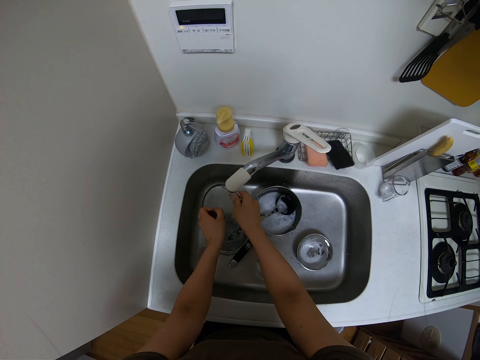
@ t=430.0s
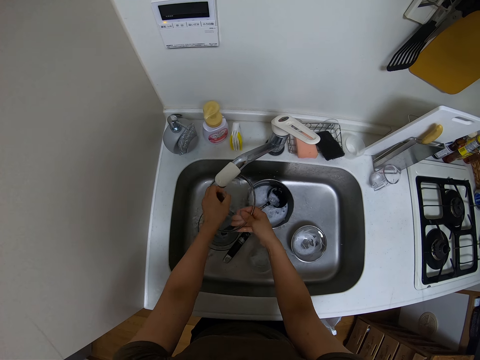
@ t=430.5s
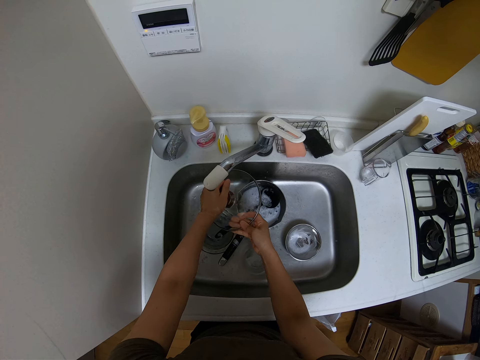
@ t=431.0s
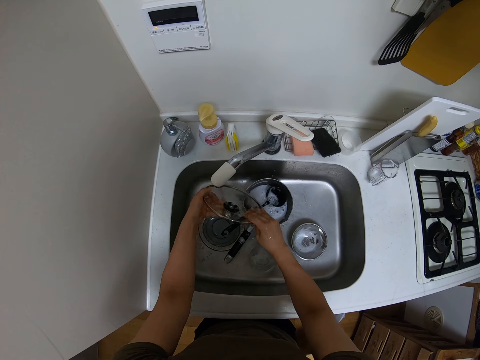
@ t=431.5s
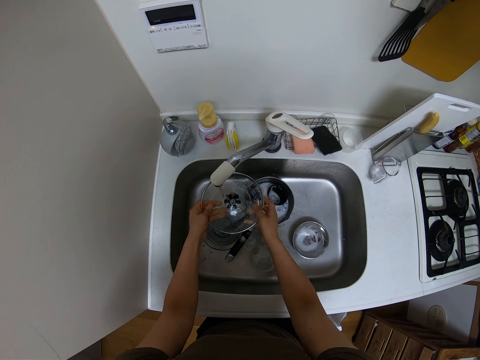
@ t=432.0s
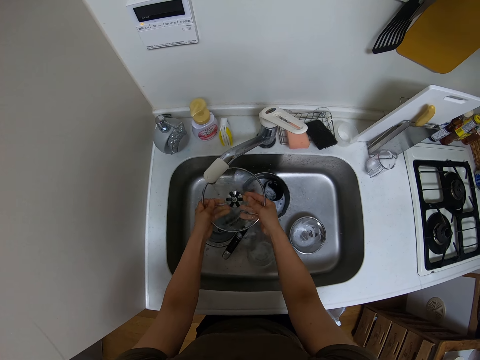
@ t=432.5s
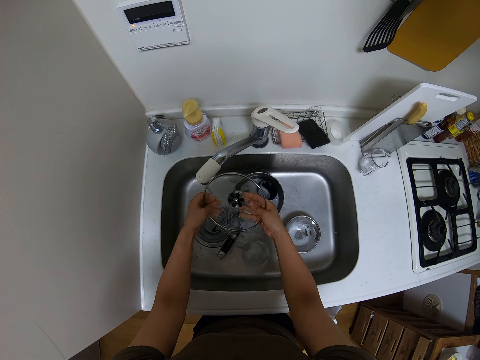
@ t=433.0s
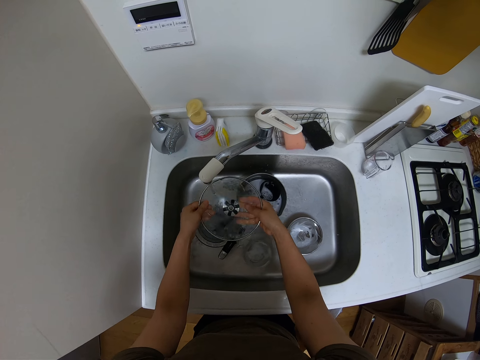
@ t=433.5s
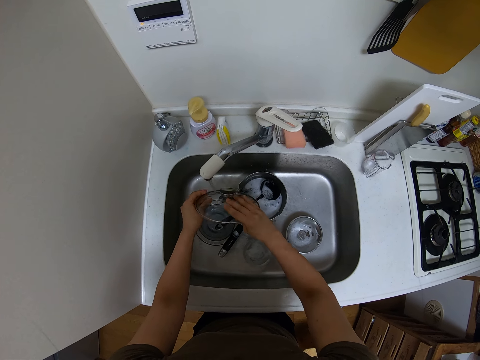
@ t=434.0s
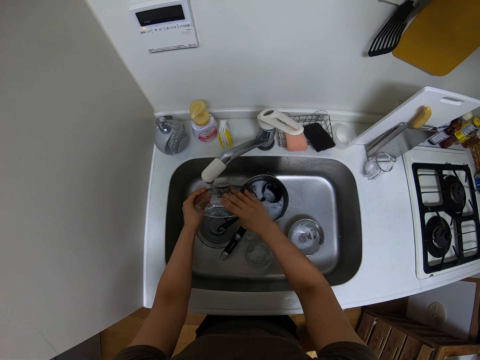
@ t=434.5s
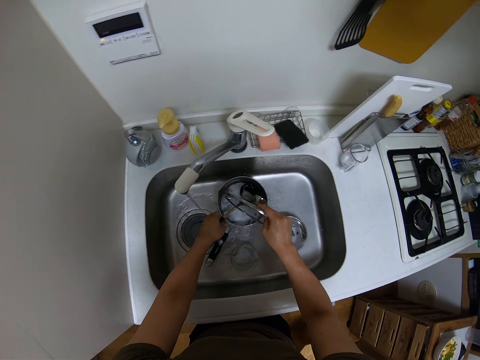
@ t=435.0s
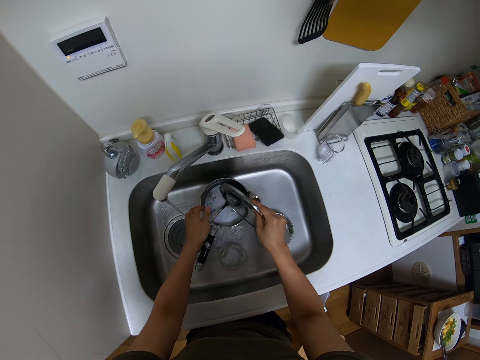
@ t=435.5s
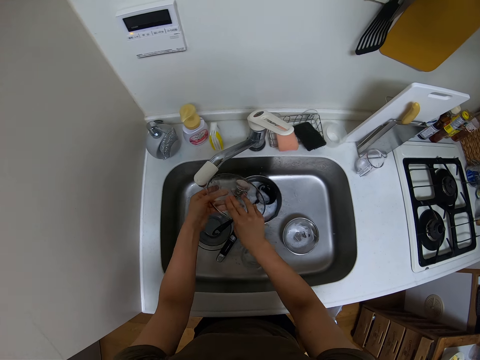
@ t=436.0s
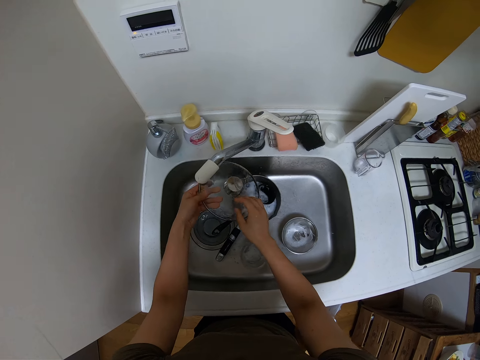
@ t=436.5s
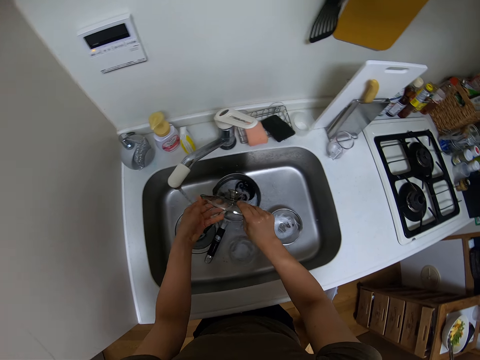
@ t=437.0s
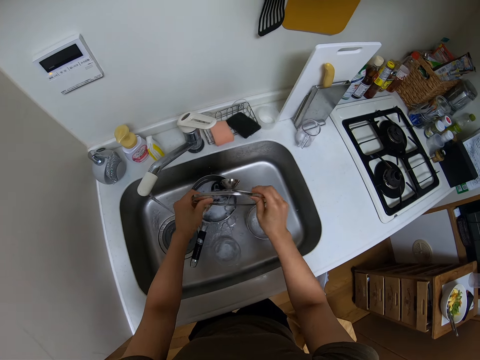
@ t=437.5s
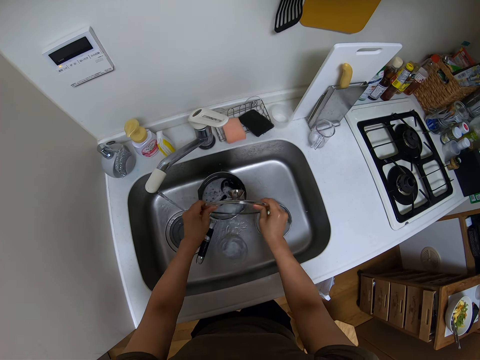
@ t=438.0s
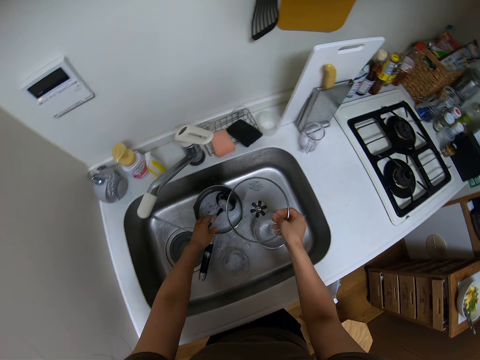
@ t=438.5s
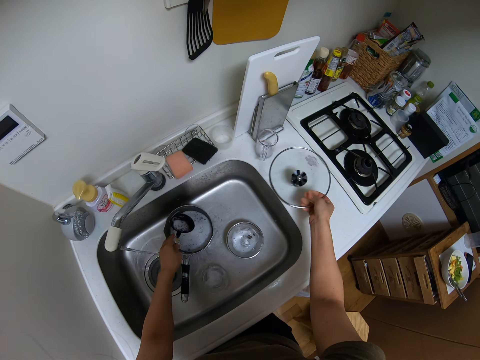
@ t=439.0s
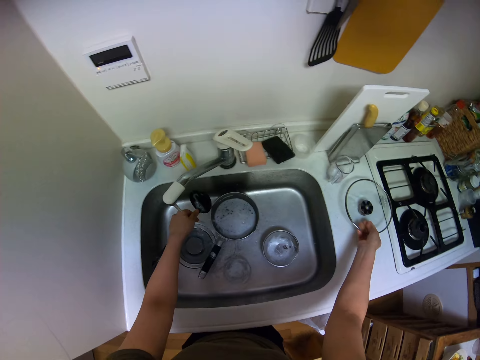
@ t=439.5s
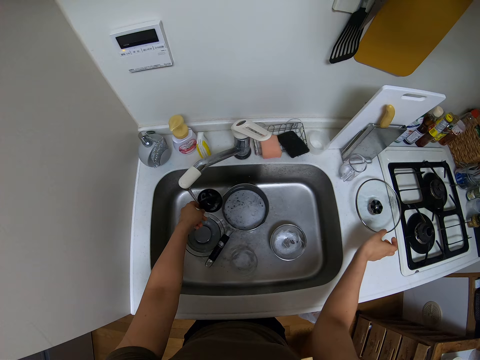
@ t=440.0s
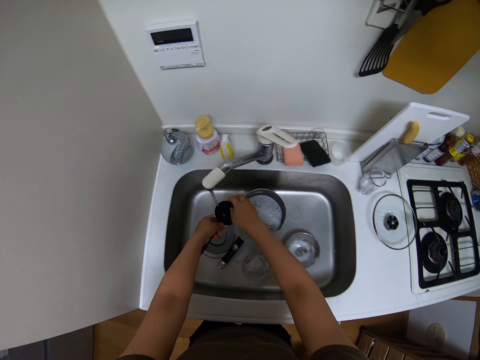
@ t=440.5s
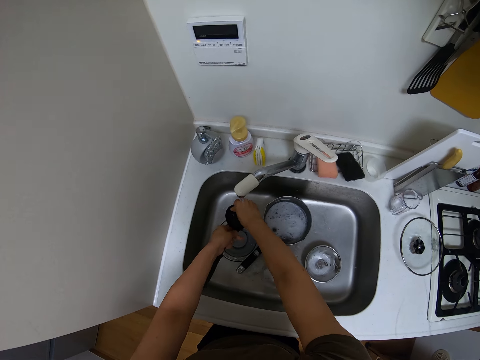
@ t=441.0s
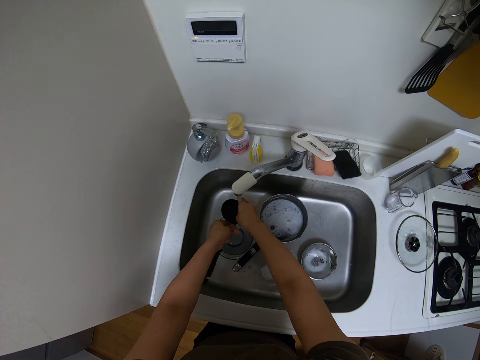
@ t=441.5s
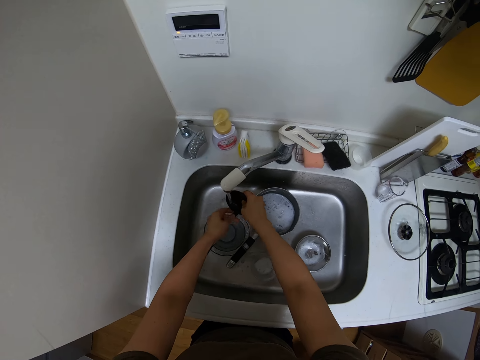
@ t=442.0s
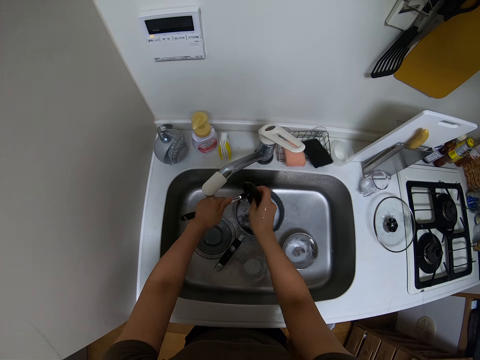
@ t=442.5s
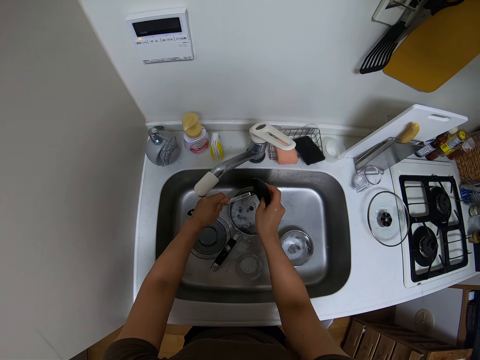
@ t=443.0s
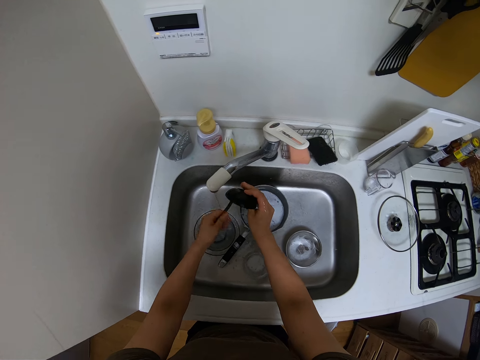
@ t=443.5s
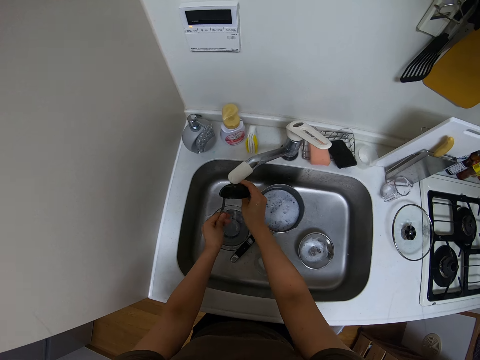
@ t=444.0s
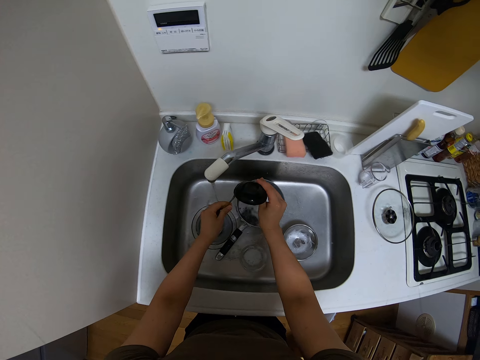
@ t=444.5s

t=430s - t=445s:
The camera wearer shakes water off the lid. They pick up the cooking spoon, place the lid on the counter, and rinse the spoon.

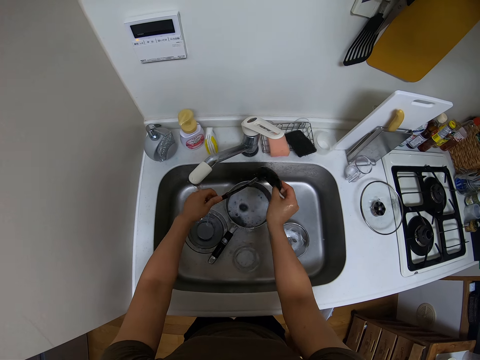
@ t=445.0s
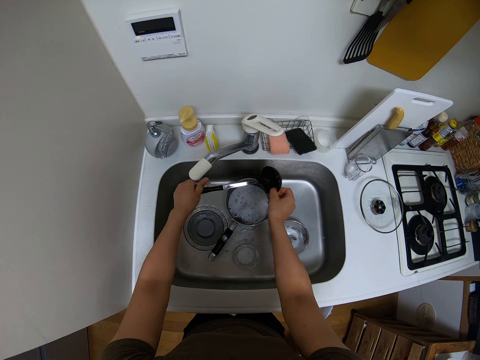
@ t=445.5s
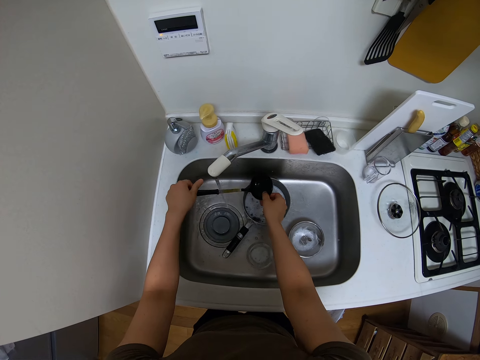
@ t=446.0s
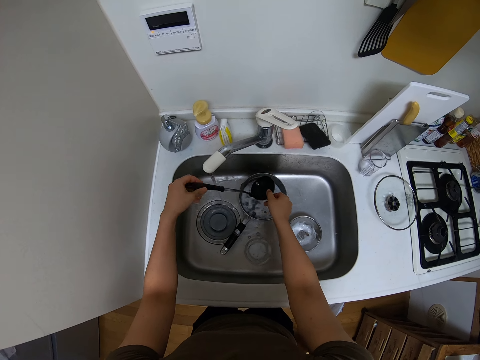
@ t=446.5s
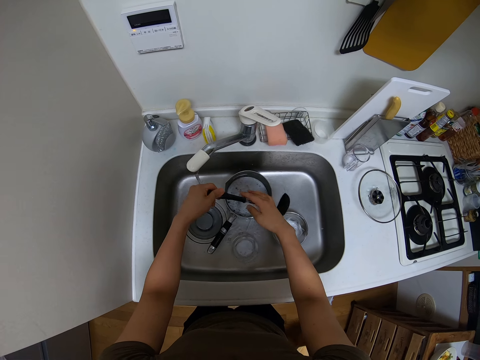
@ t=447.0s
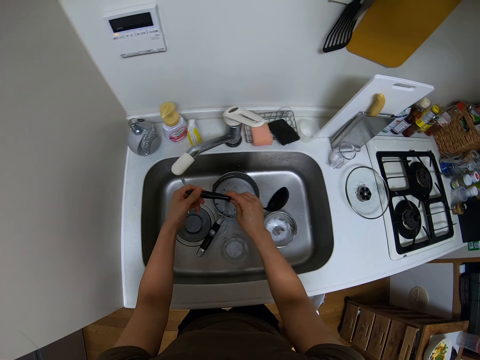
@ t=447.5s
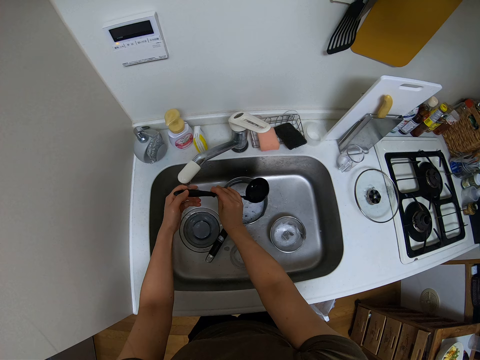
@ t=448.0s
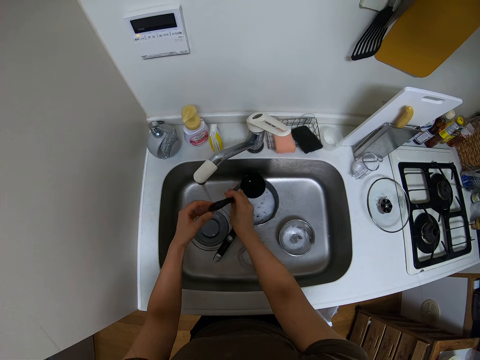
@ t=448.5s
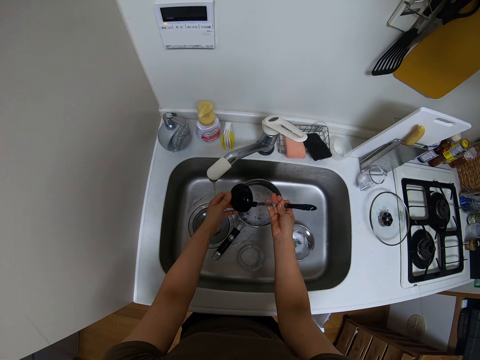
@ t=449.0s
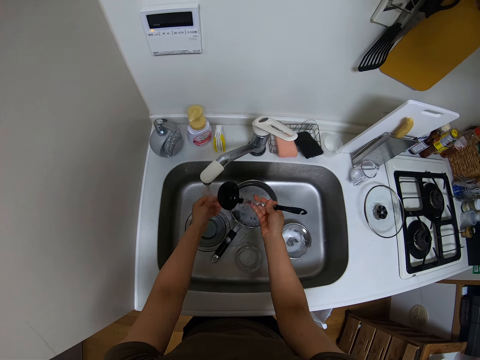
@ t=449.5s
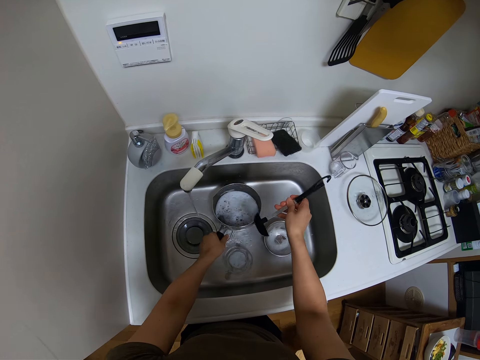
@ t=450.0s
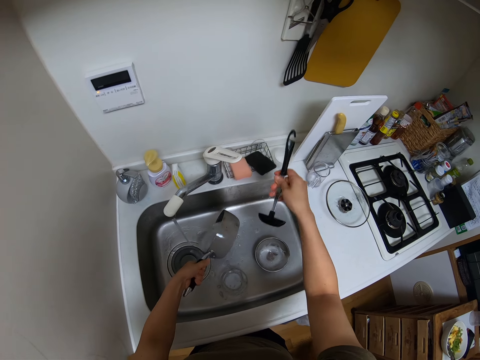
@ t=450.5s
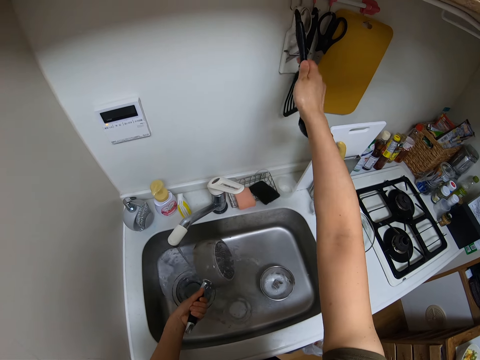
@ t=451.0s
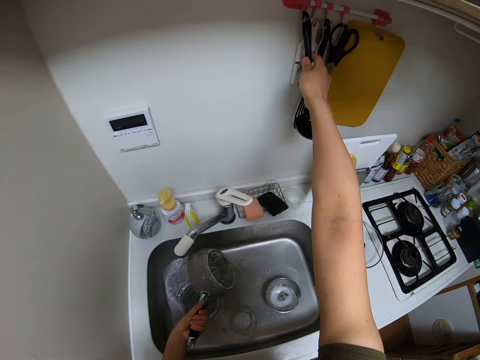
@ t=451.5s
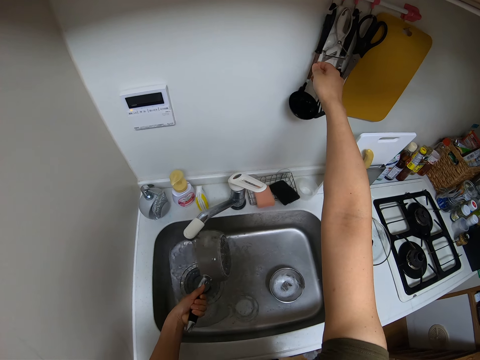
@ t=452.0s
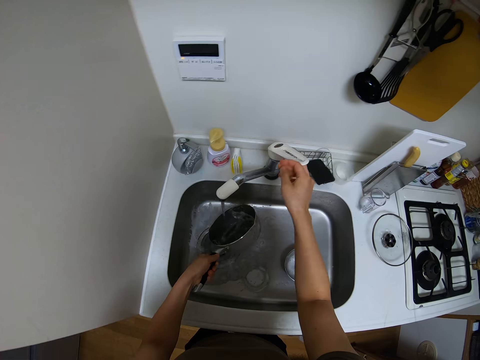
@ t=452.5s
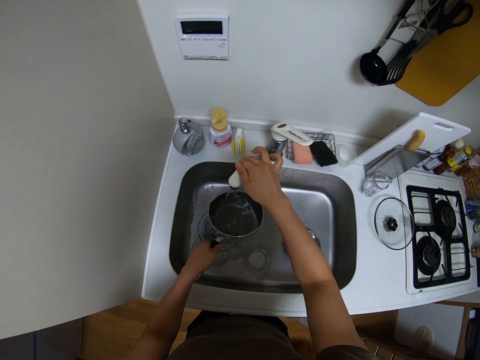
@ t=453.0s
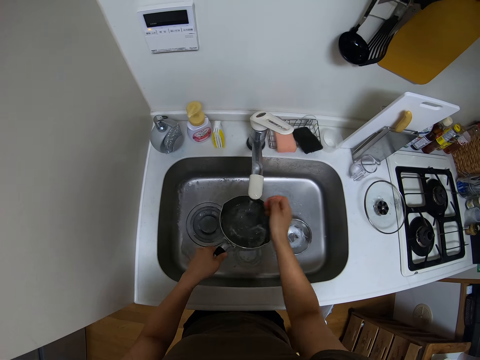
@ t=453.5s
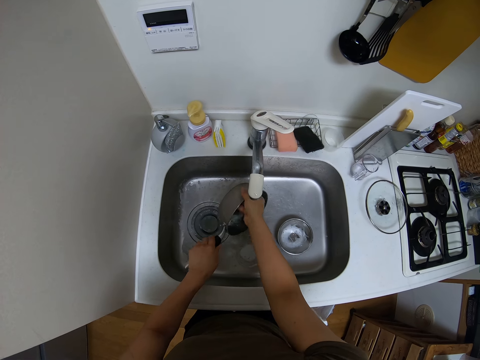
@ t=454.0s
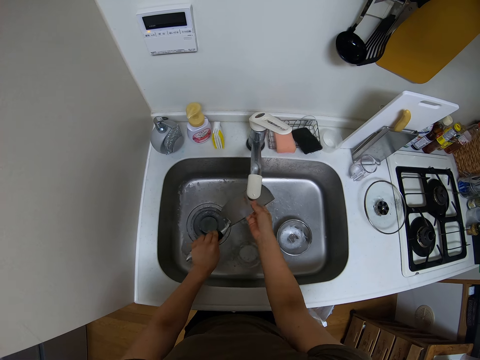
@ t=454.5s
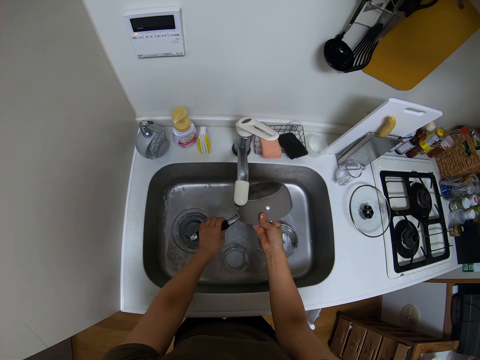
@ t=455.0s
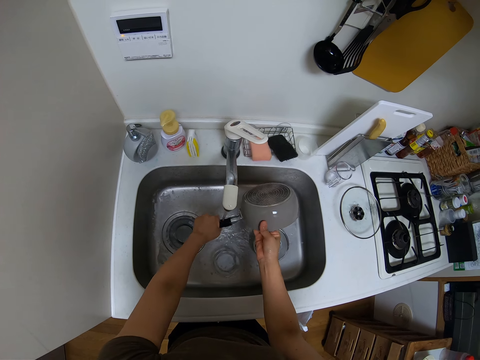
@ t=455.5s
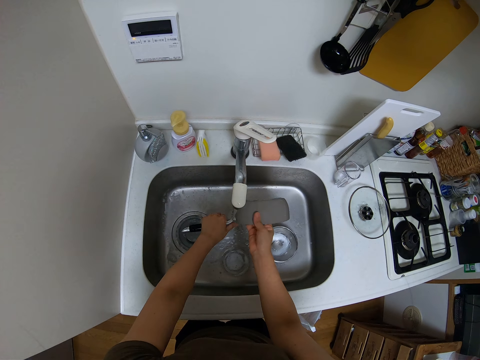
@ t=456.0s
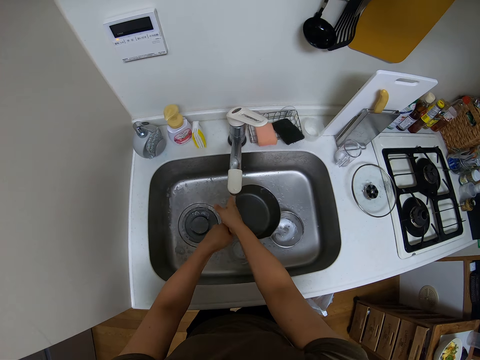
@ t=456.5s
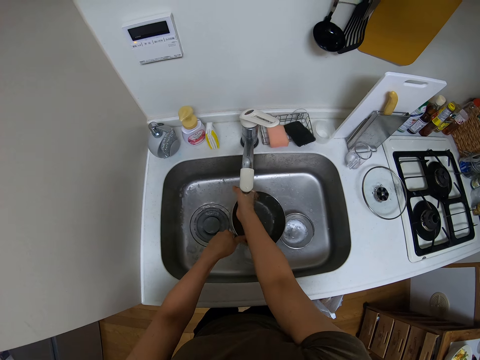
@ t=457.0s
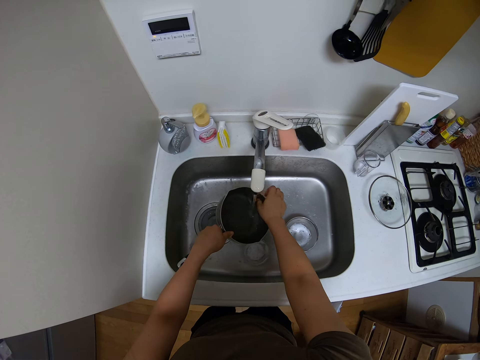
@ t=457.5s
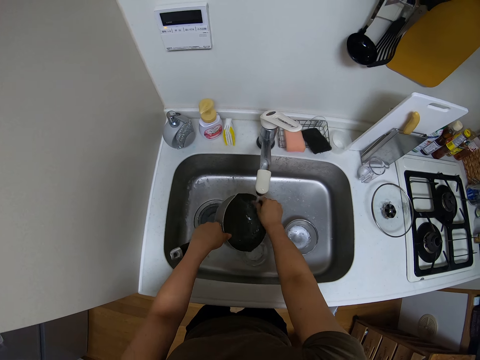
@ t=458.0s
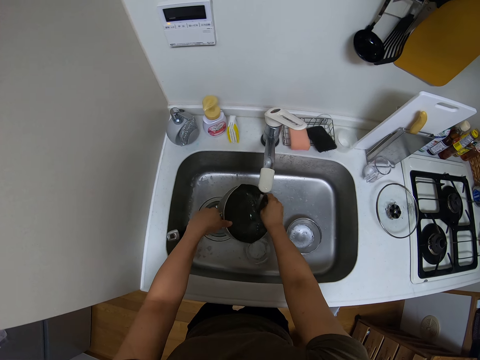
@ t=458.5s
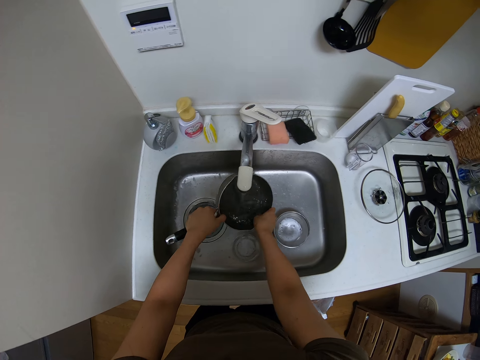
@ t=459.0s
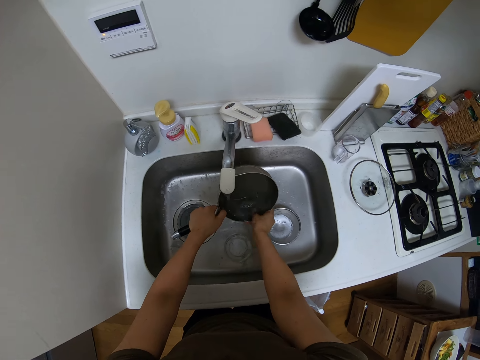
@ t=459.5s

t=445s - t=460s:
The camera wearer takes the cooking pan, hangs the spoon, turns the tap, and rinses the cooking pan.
